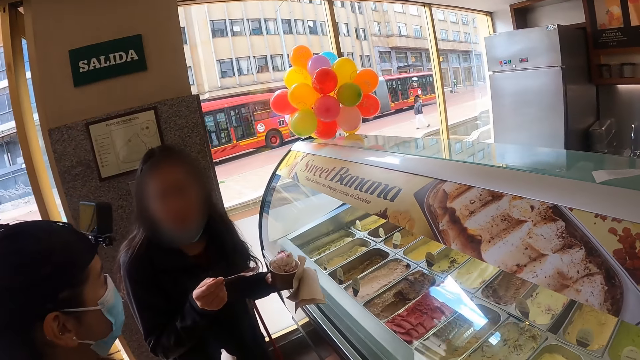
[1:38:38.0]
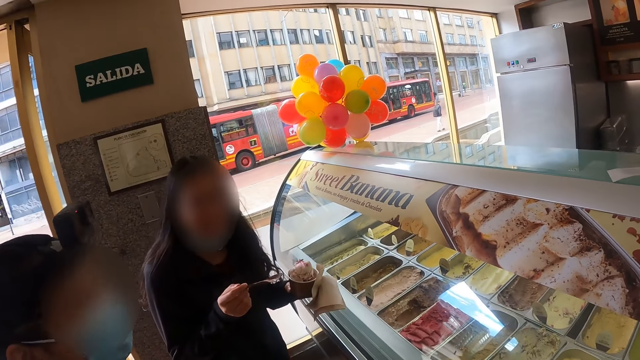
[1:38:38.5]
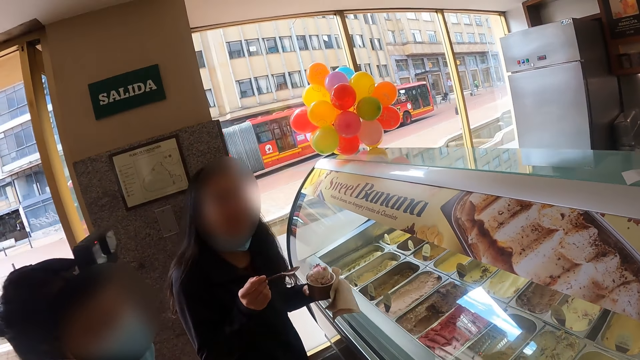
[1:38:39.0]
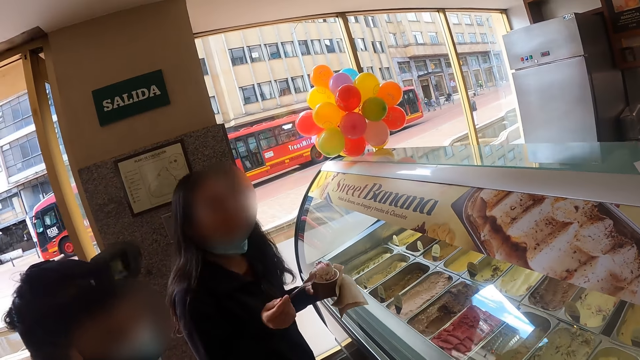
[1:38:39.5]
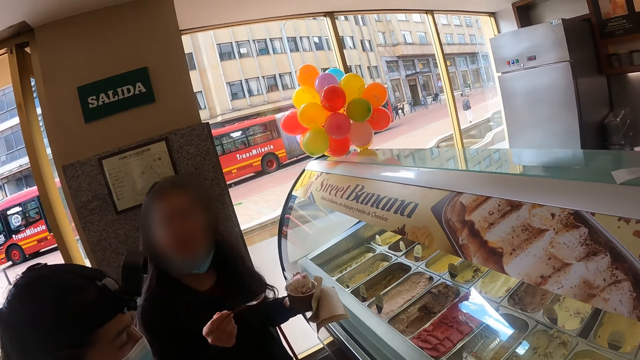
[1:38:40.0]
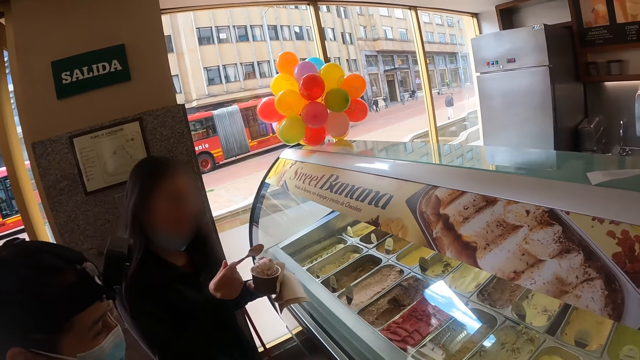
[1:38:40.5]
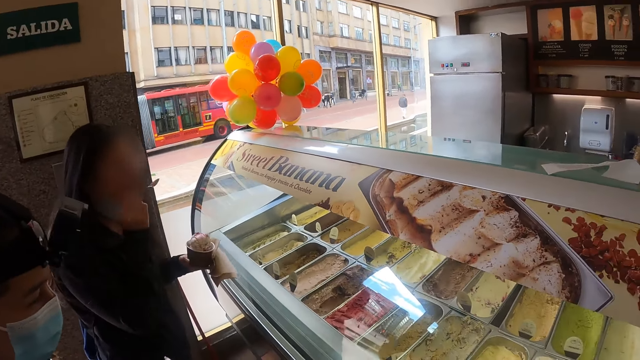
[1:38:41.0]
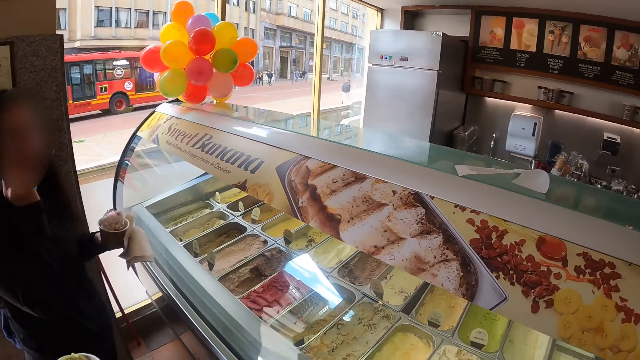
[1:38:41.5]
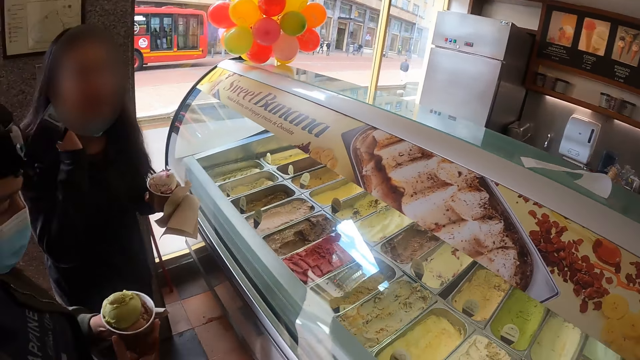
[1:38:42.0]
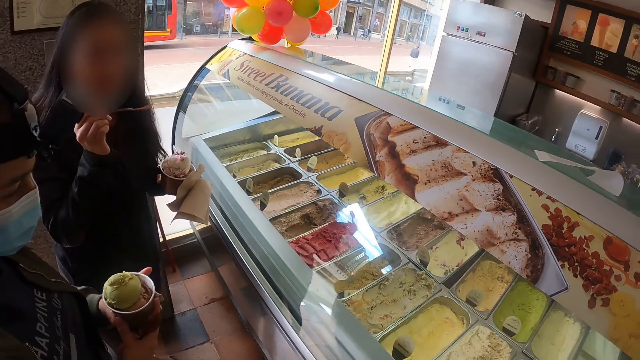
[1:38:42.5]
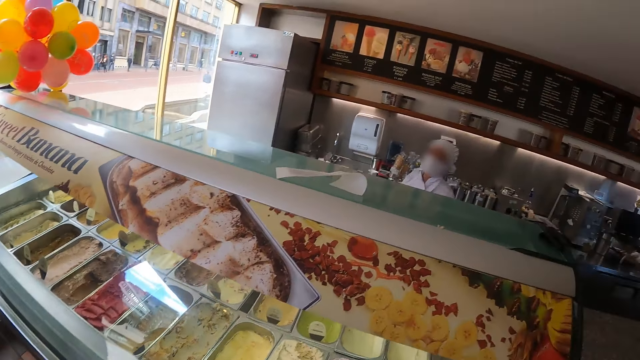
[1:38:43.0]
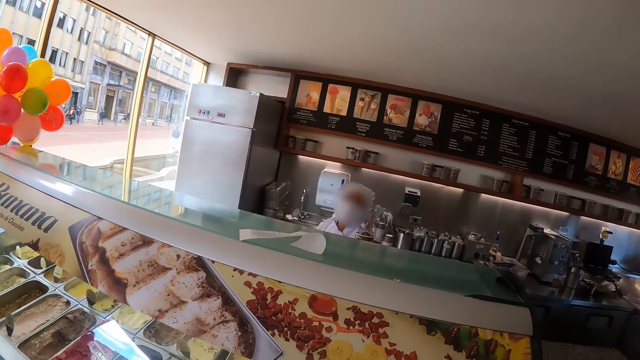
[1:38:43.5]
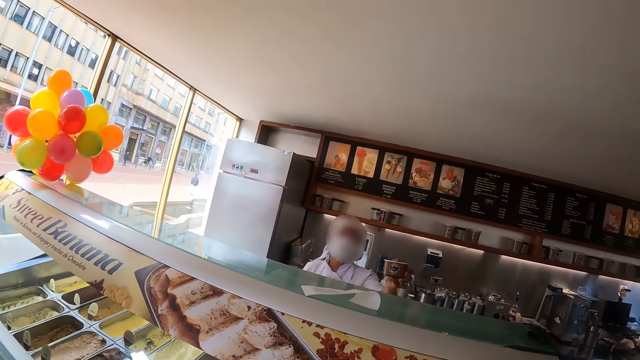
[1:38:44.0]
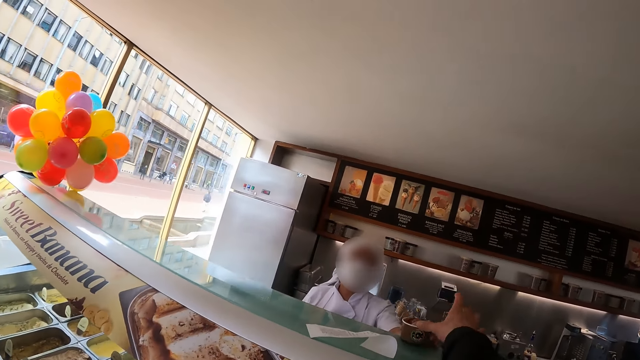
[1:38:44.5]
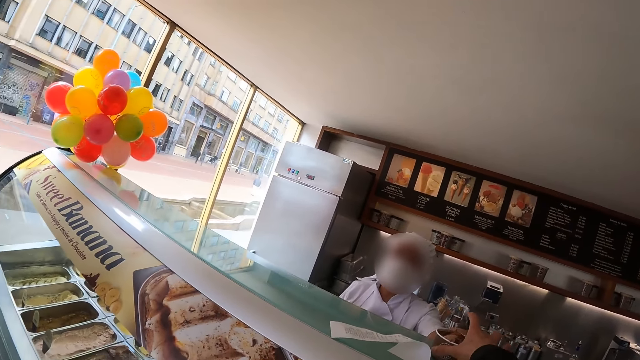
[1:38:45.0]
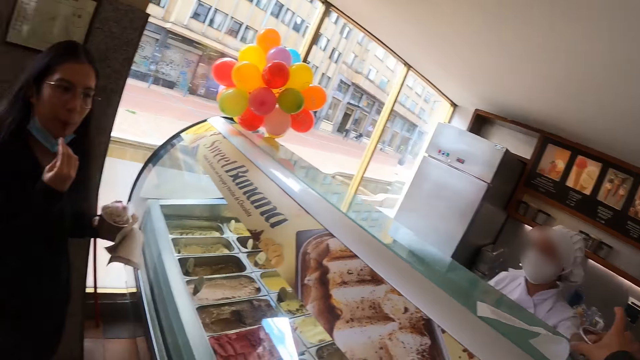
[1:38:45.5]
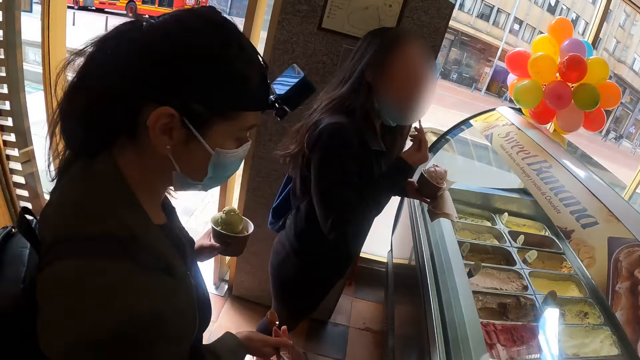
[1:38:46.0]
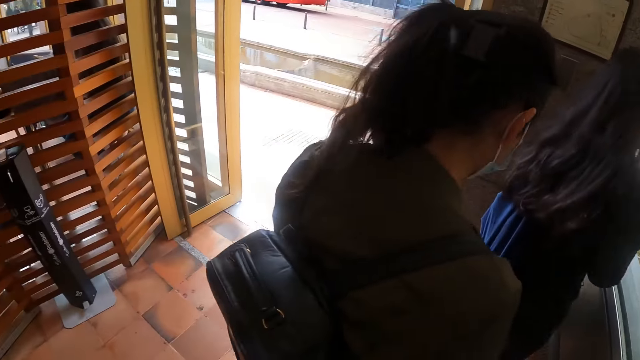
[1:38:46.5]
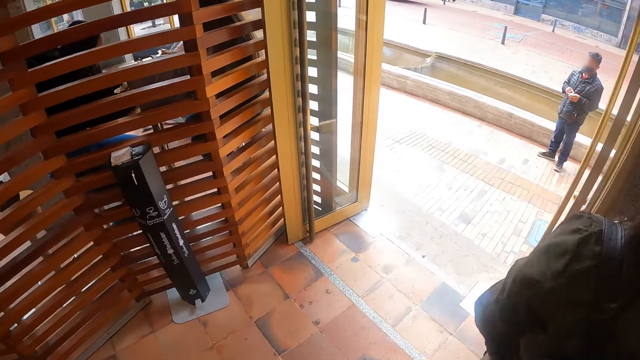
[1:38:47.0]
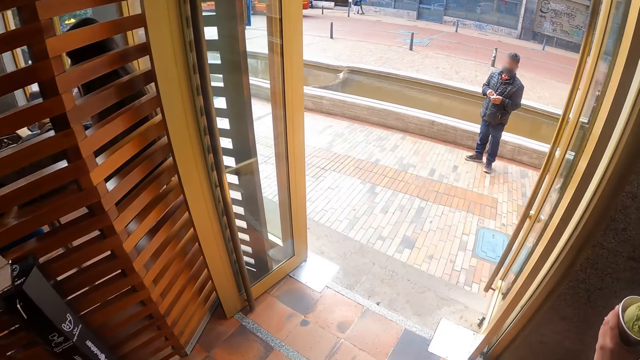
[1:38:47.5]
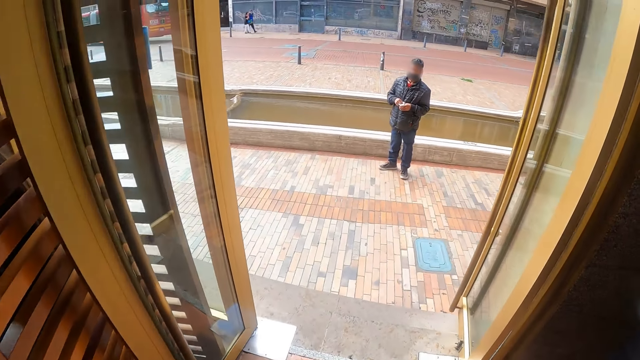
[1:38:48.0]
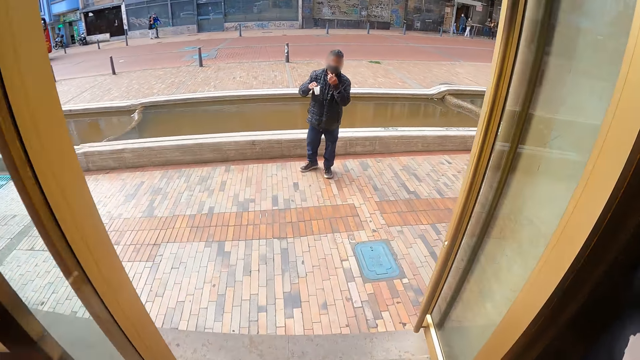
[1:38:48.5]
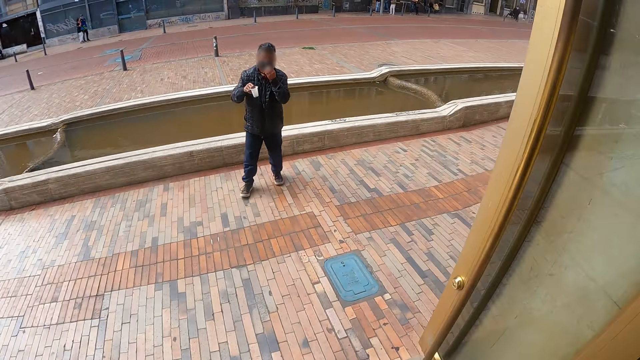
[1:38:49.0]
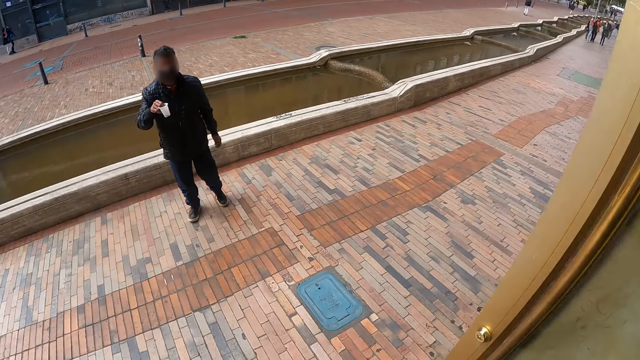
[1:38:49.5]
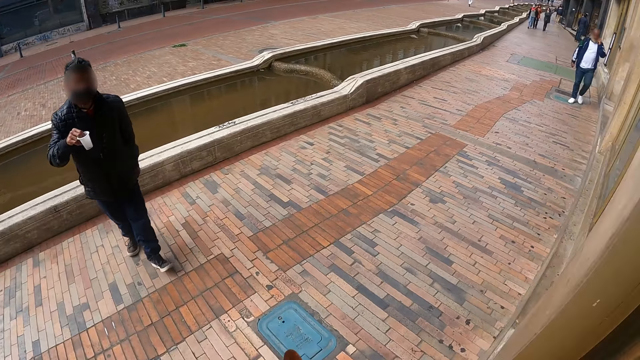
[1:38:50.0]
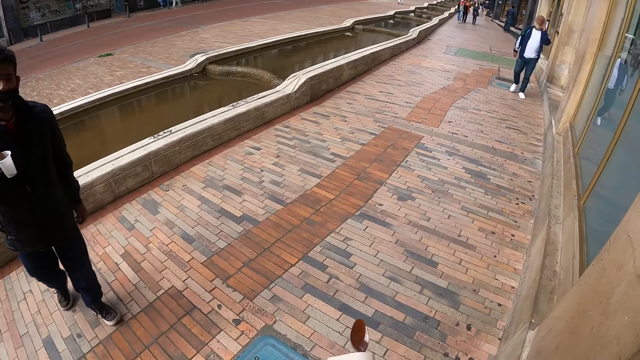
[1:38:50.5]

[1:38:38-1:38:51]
The camera wearer converses with friends. A person eats ice cream. A staff hands ice cream to the camera wearer. The camera wearer picks up his ice cream. He walks out of the ice cream shop.

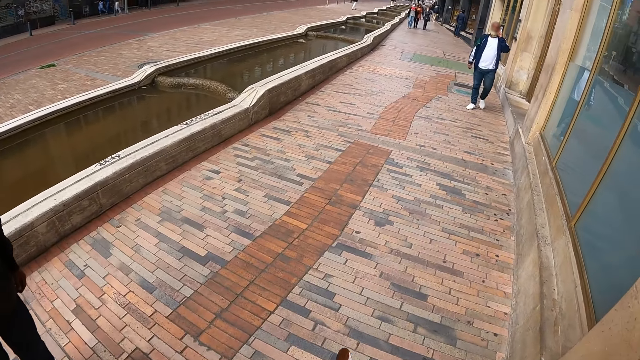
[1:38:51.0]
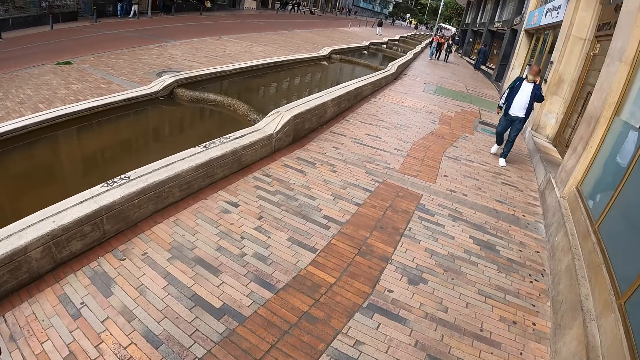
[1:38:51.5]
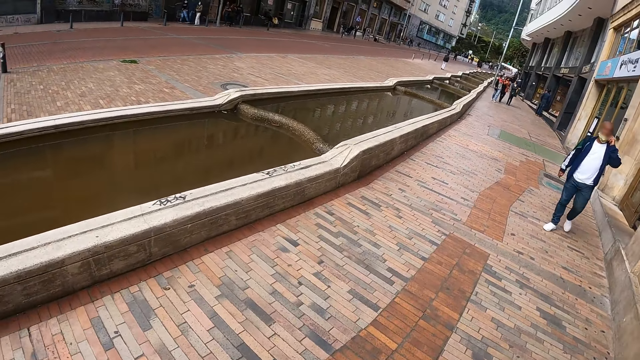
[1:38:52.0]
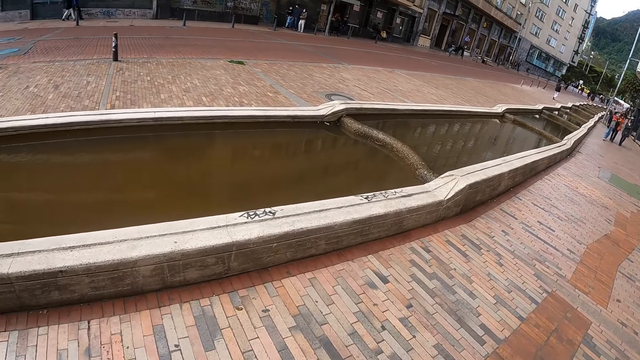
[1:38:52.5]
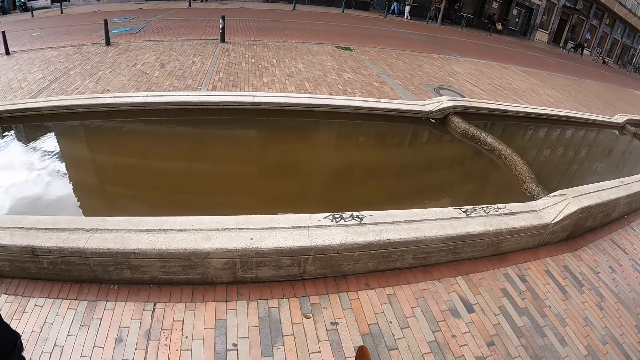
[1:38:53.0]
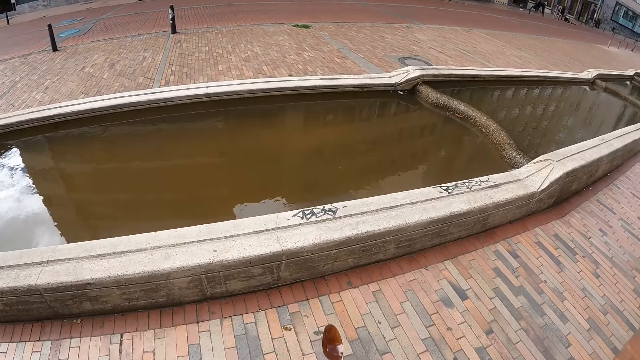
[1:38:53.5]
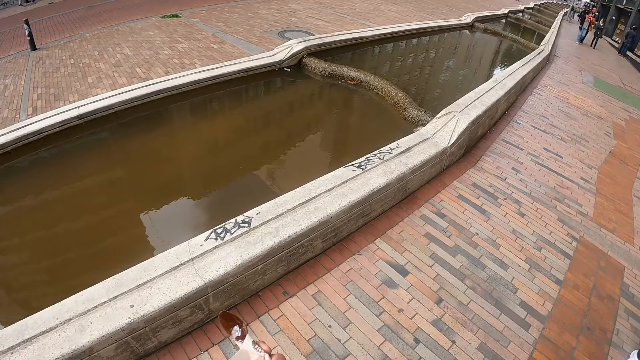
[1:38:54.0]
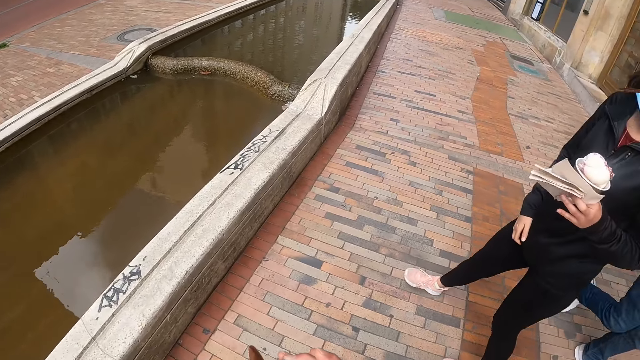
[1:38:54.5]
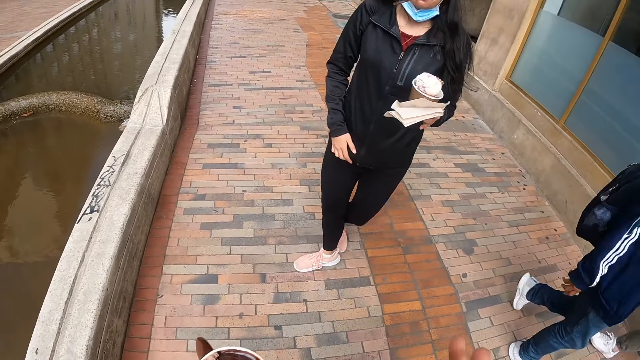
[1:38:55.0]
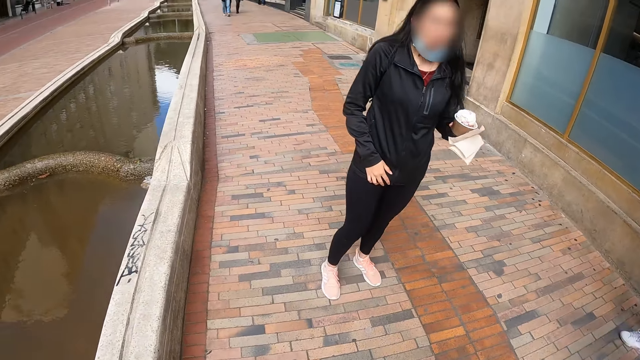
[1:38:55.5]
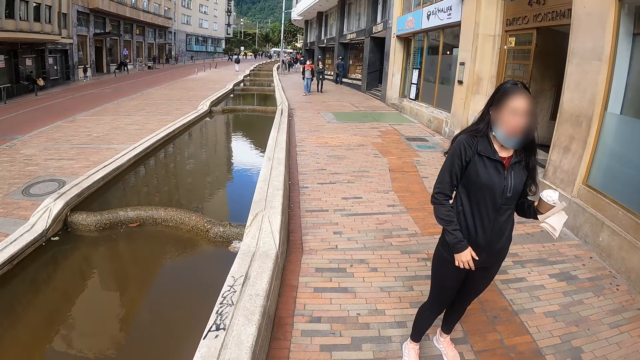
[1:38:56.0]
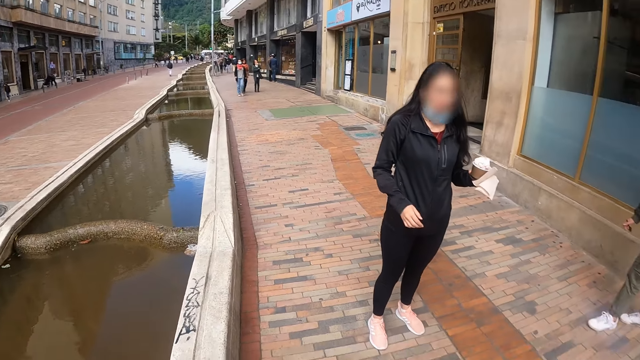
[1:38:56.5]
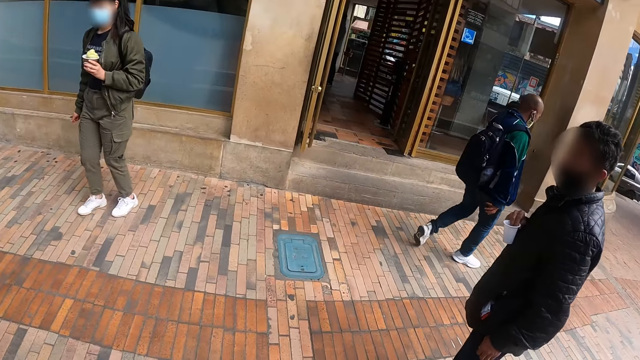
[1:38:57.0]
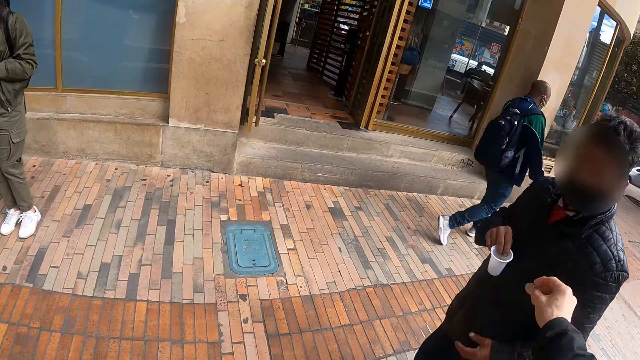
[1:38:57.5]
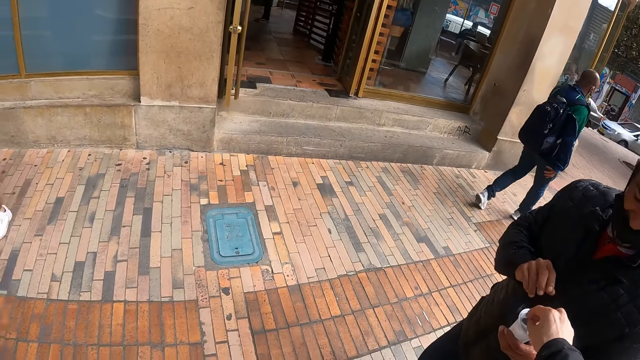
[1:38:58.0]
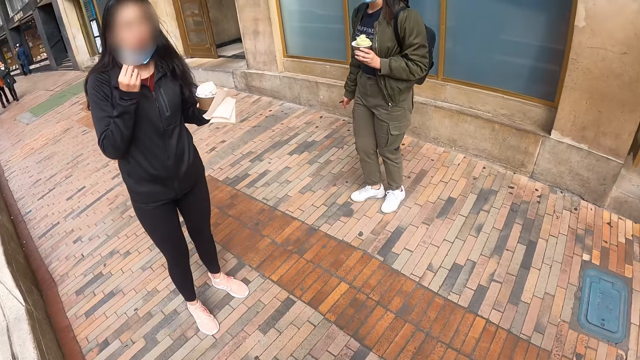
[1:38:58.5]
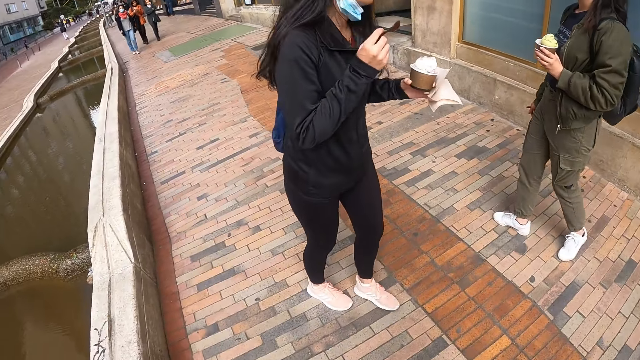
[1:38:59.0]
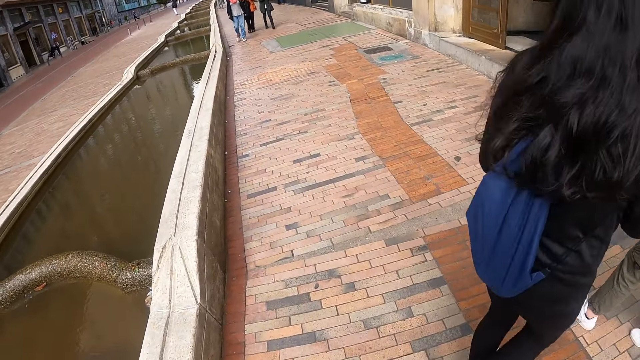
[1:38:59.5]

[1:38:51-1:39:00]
The camera wearer walks down a street. They put a coin in a man's cup. They walk down the street.
